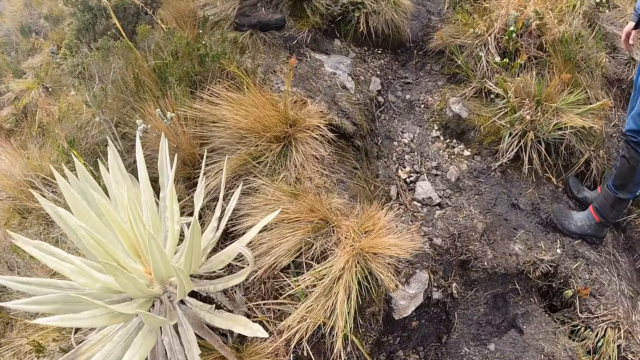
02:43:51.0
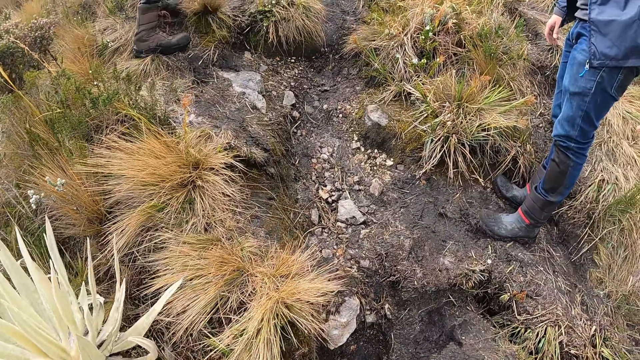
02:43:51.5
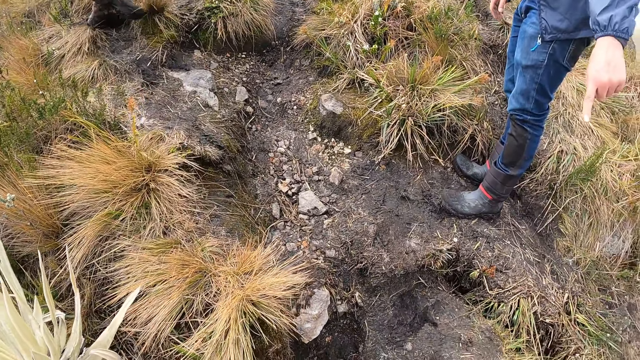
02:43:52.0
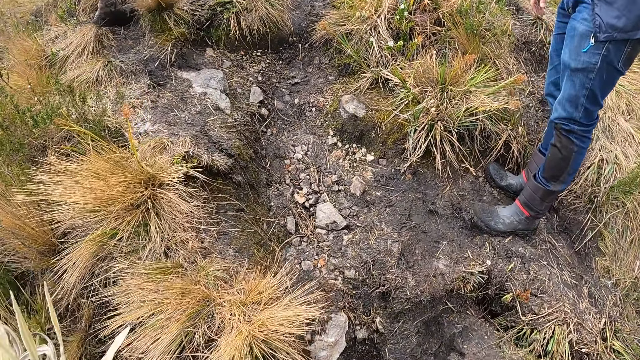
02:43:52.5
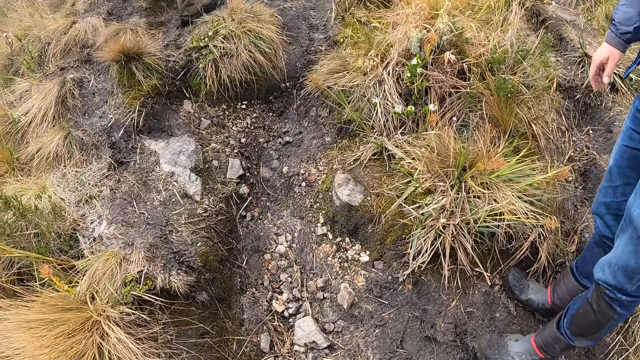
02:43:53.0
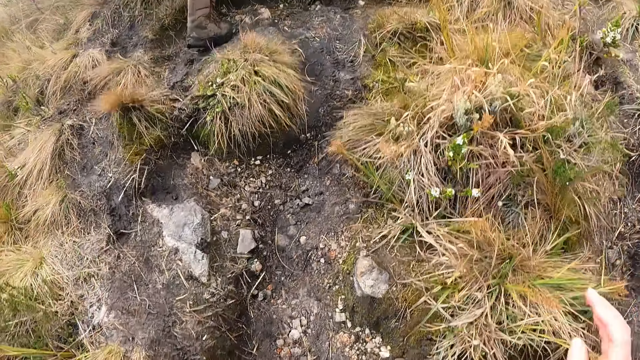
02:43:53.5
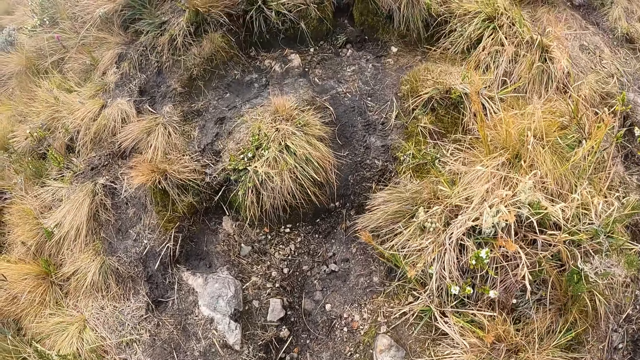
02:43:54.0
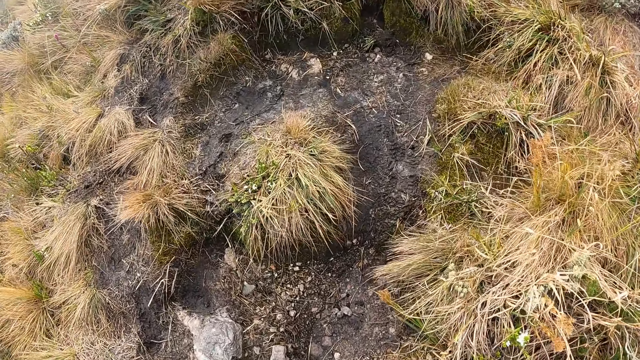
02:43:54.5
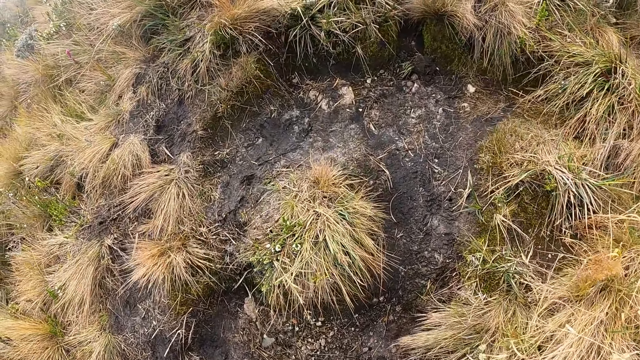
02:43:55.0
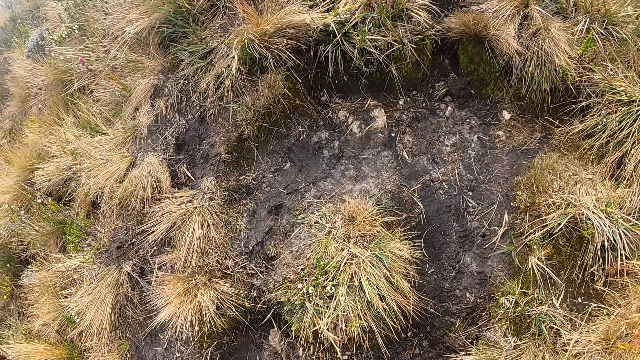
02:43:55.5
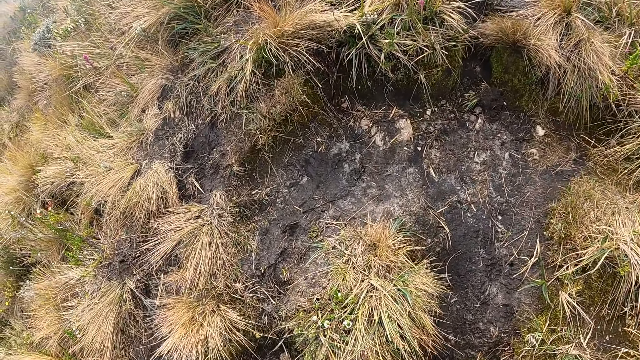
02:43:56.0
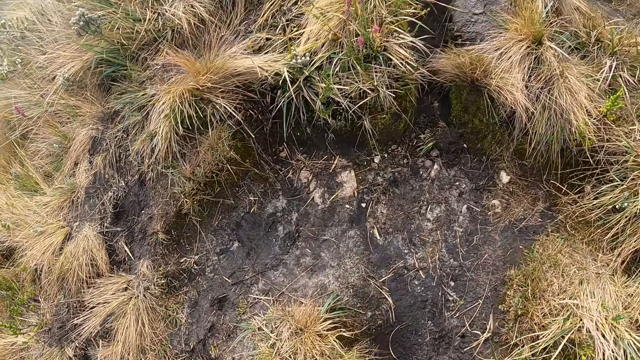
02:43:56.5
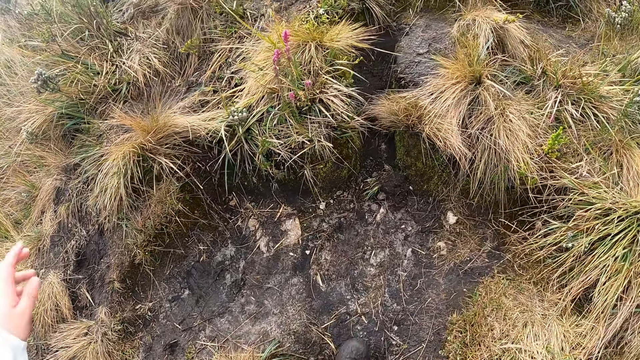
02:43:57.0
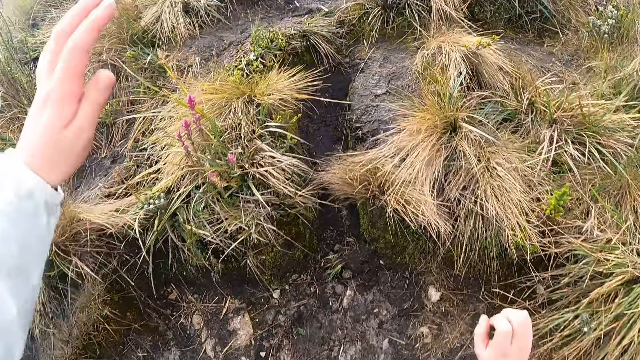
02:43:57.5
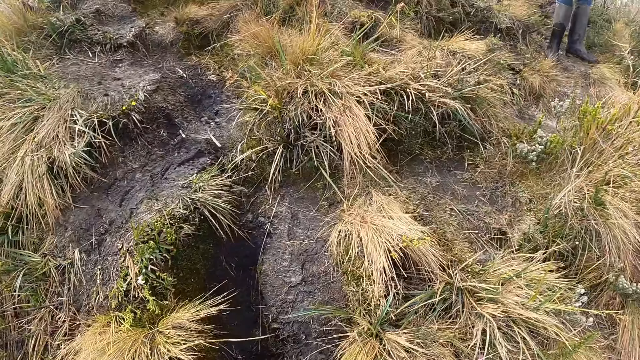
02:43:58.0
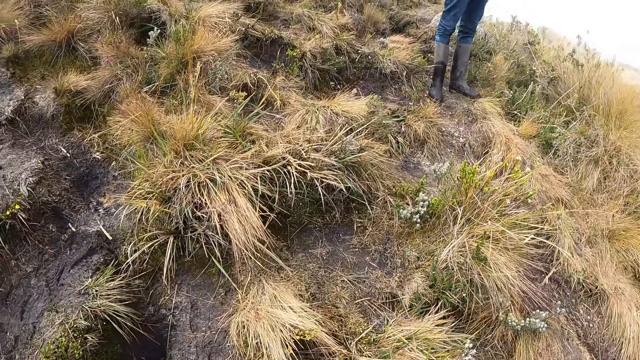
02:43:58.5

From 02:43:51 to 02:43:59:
A man points his left hand to the path. The camera wearer gestures with the left hand. They gesture with both hands. They walk on the field.

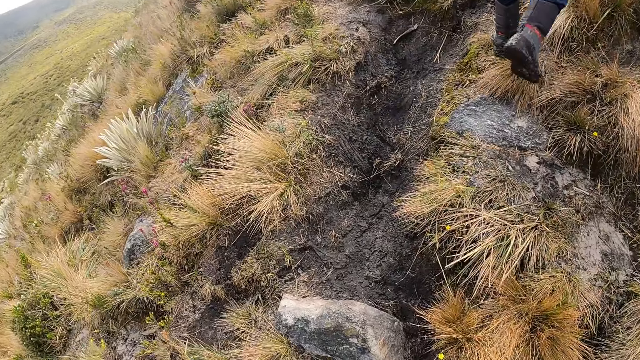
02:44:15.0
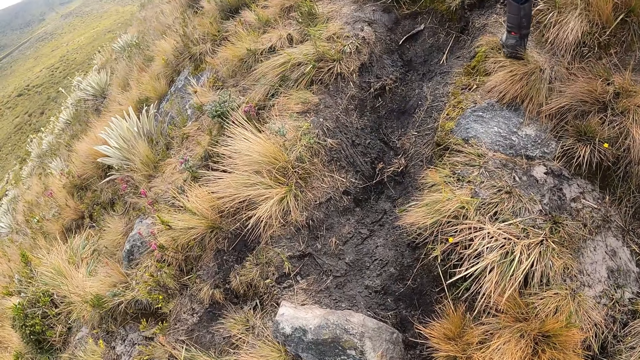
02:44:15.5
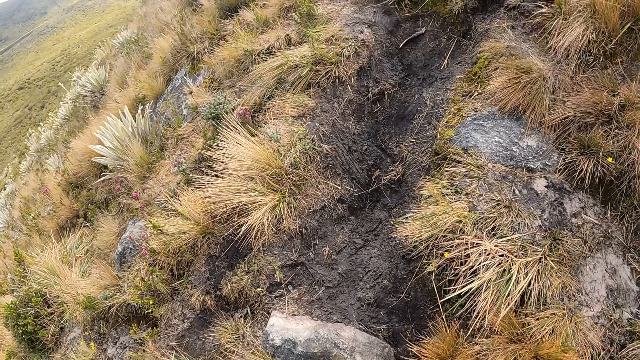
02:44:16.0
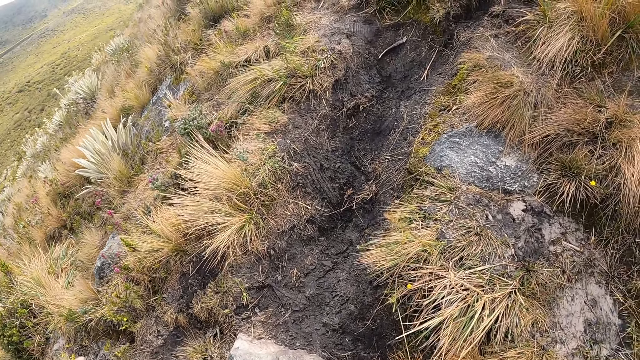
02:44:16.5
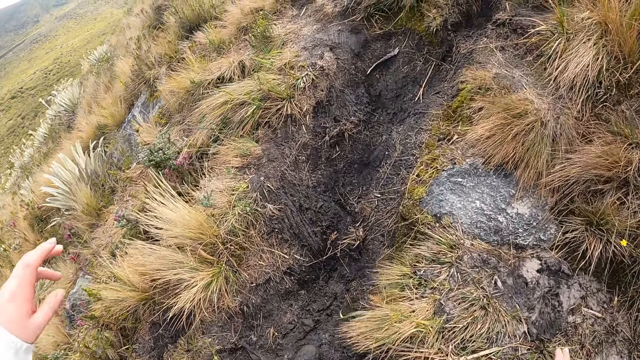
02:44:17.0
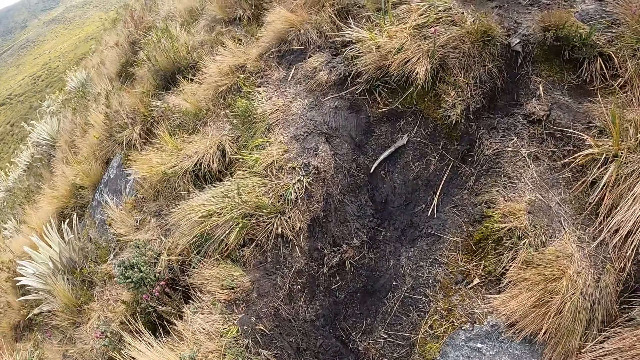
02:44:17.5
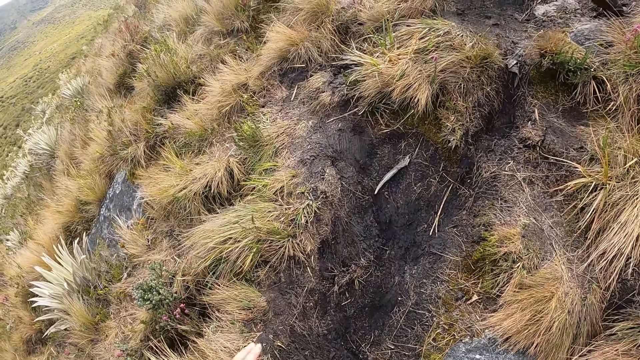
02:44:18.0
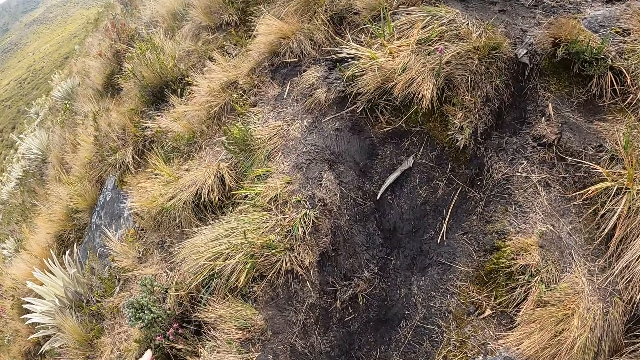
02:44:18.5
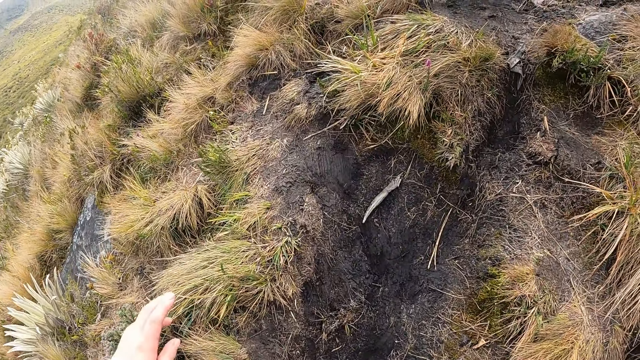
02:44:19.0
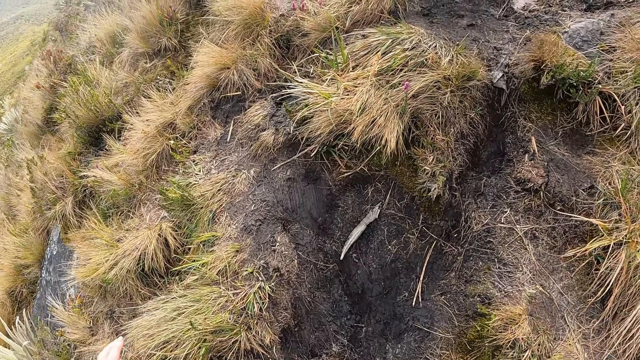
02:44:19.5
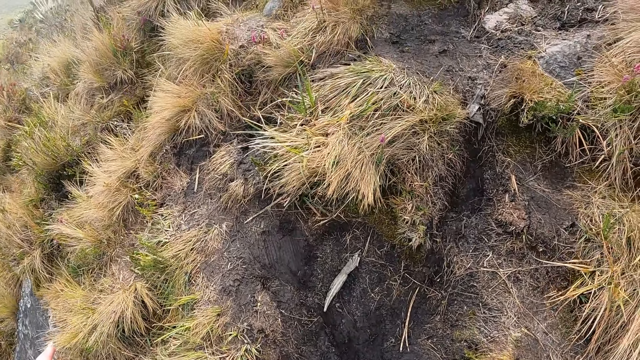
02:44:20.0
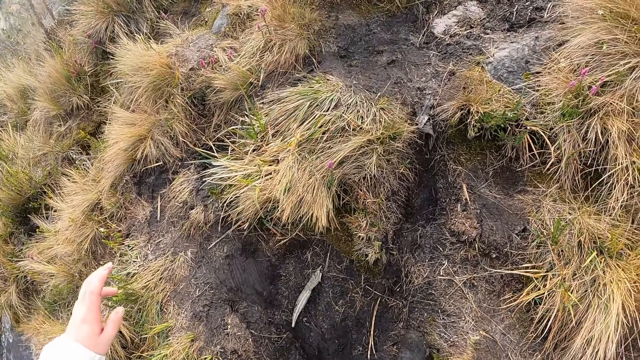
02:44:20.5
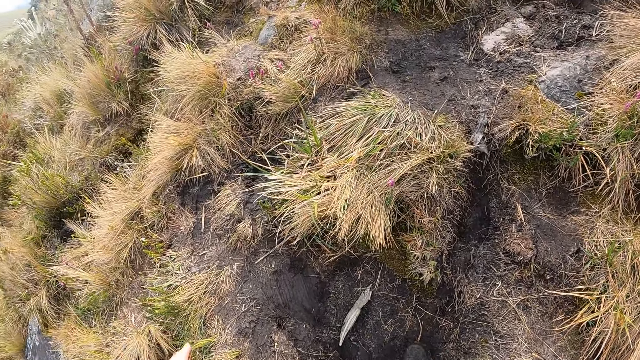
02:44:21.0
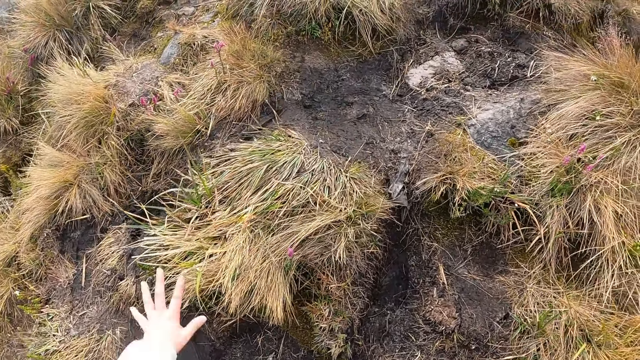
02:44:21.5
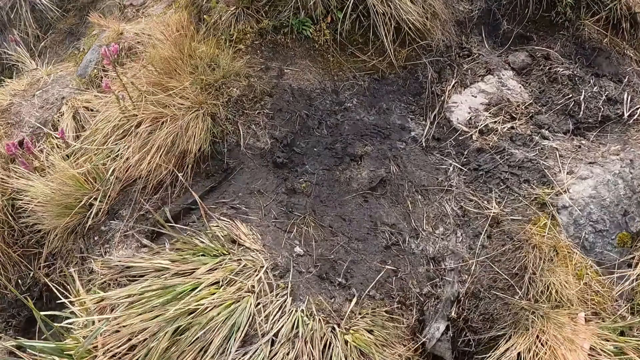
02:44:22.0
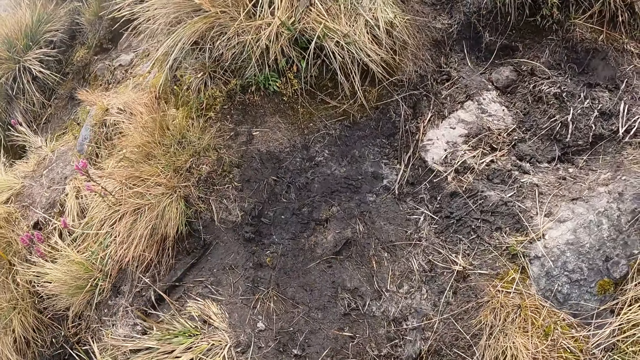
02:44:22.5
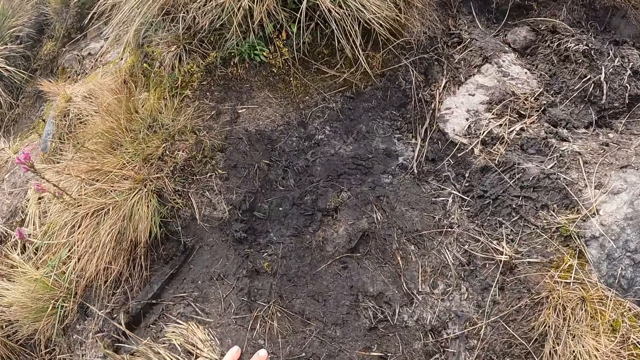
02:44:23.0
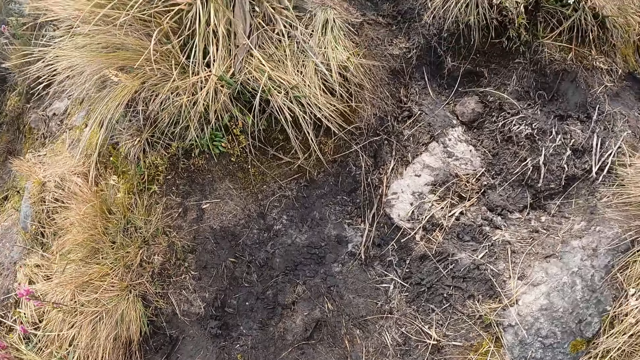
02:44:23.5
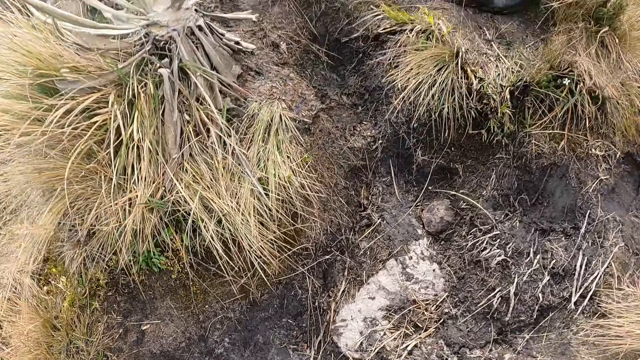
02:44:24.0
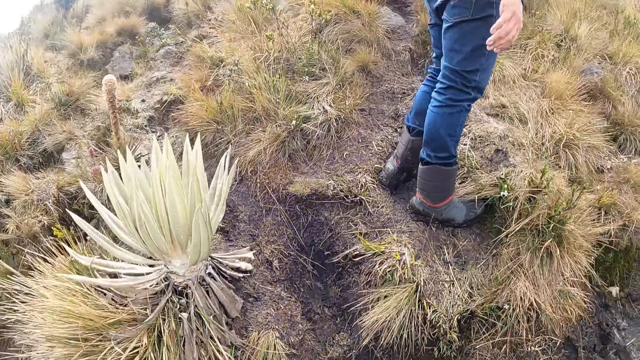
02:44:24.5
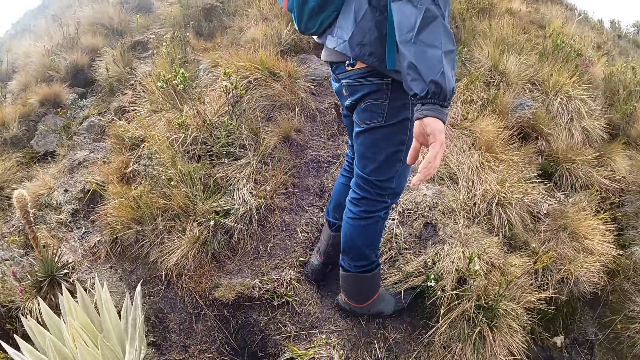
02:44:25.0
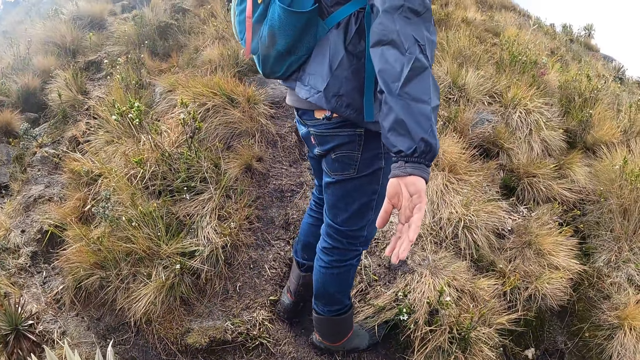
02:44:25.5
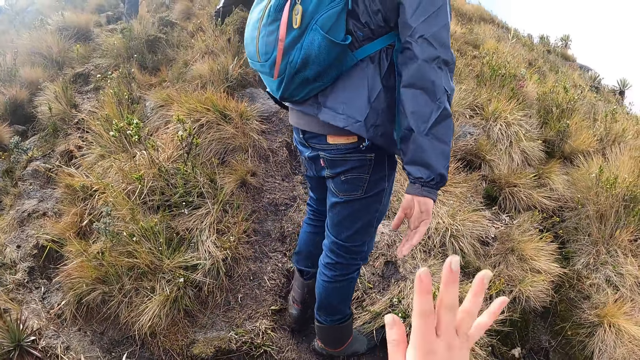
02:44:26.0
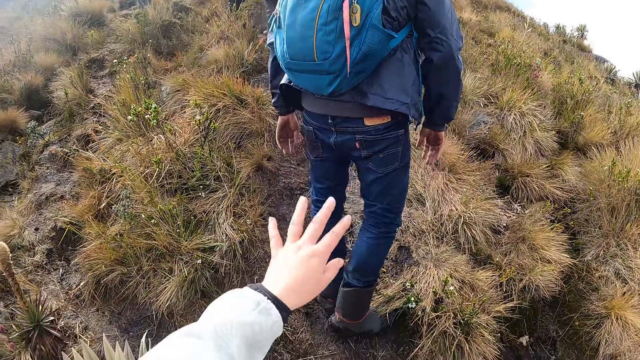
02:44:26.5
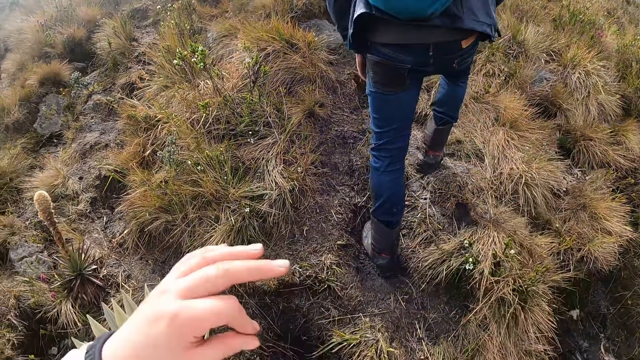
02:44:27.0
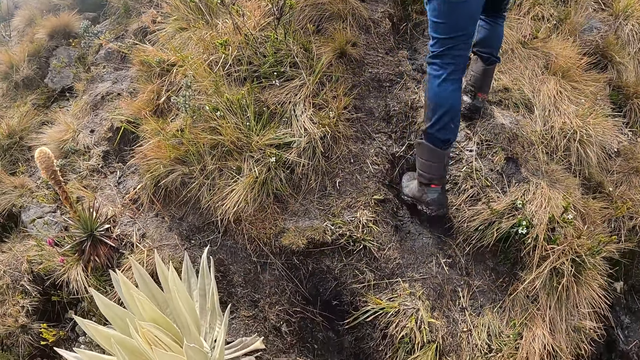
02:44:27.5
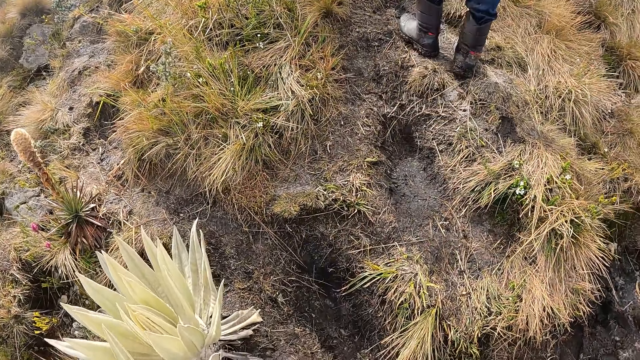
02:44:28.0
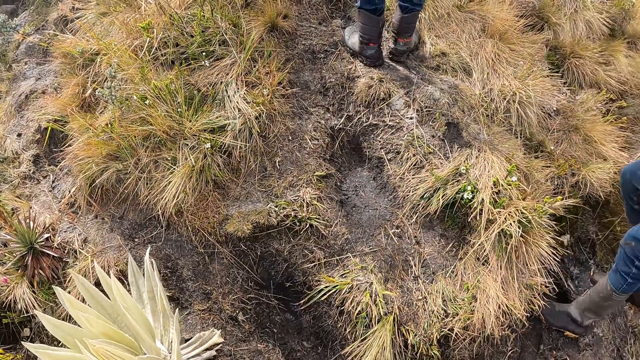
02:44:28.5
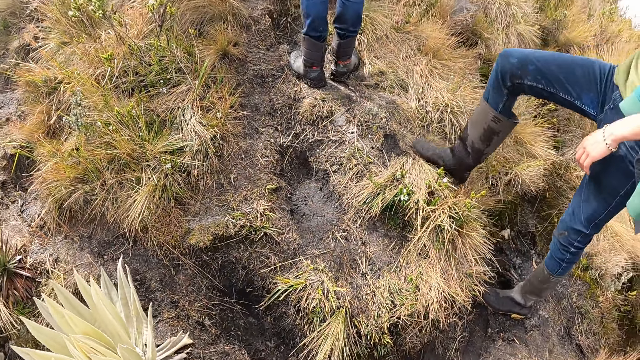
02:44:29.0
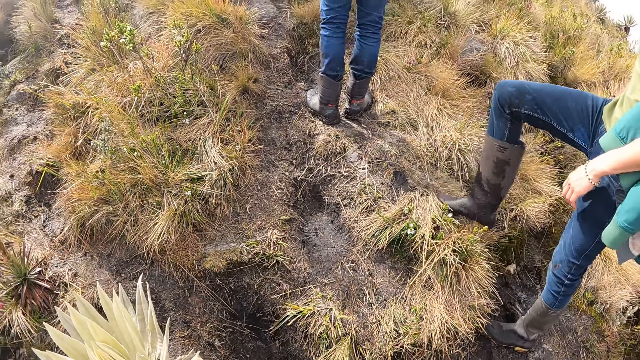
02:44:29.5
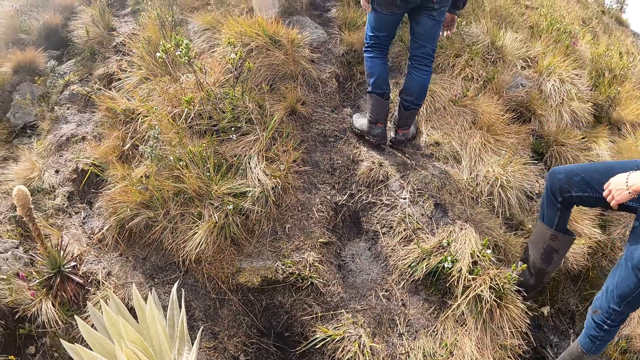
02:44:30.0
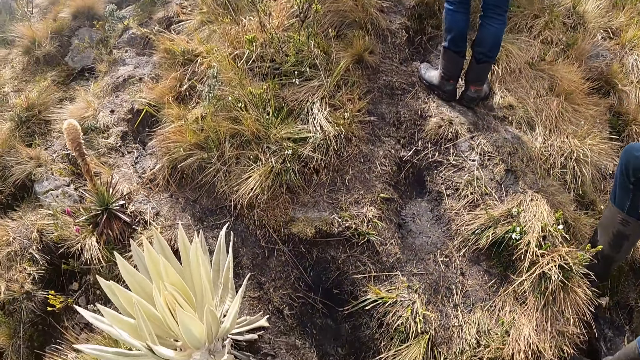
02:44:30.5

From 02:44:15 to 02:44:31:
The camera wearer gestures with both hands. He touches a plant on the ground with his left hand. He touches the ground with his left hand. A man stretches his right hand towards the camera wearer. The camera wearer gestures with both hands. He raises his hands. Another man scratches the ground with his right leg. The camera wearer walks on the field.
